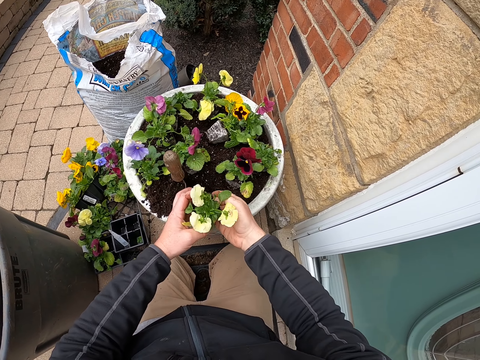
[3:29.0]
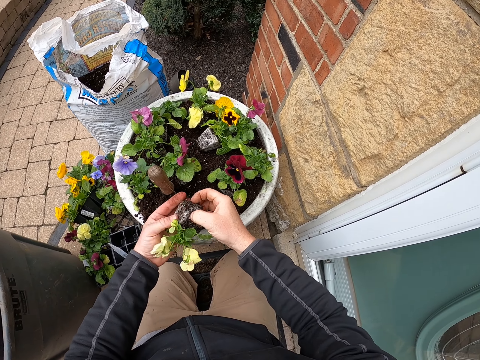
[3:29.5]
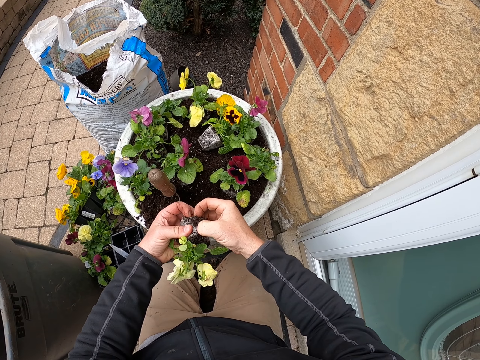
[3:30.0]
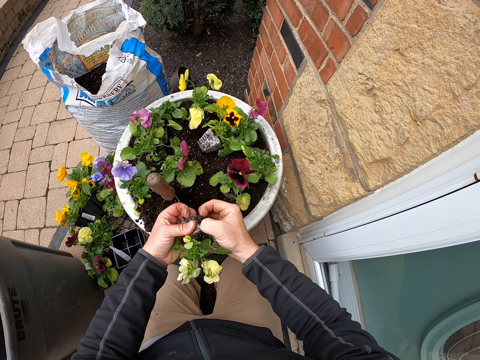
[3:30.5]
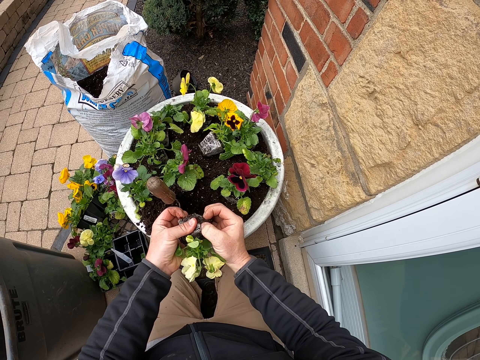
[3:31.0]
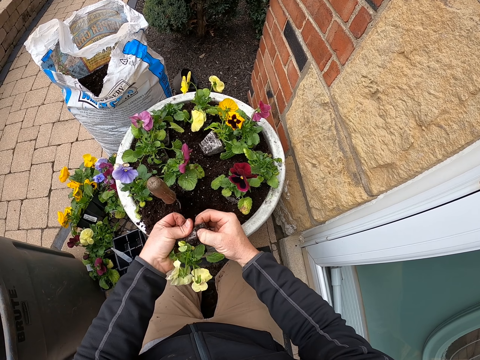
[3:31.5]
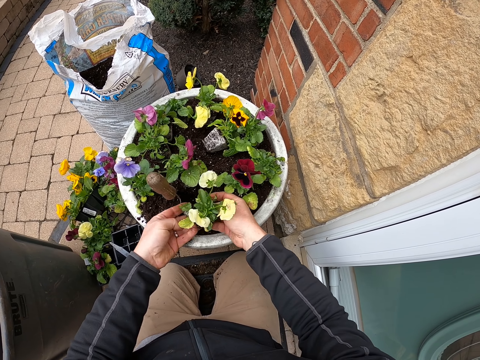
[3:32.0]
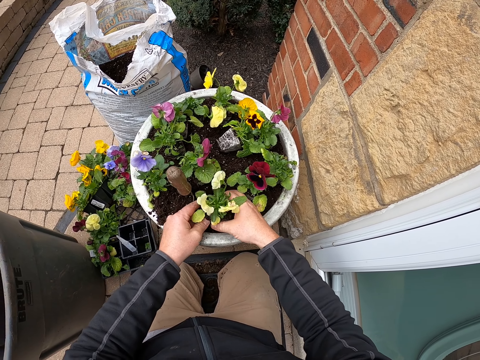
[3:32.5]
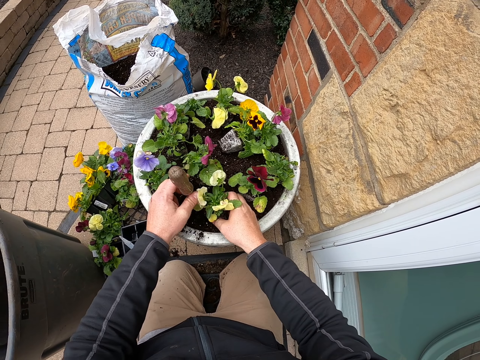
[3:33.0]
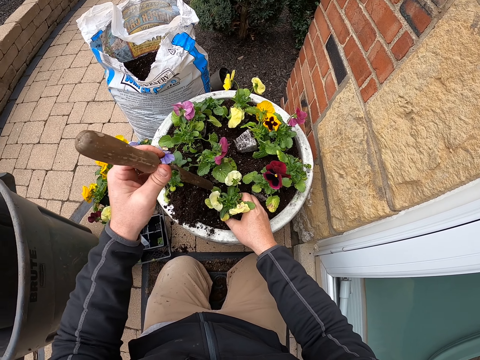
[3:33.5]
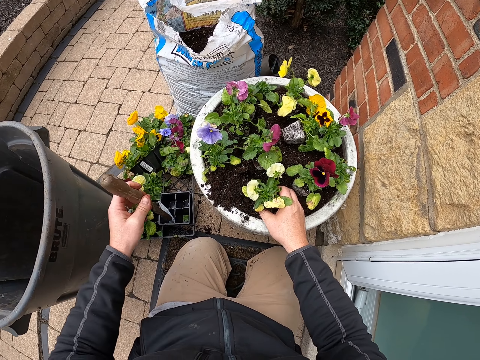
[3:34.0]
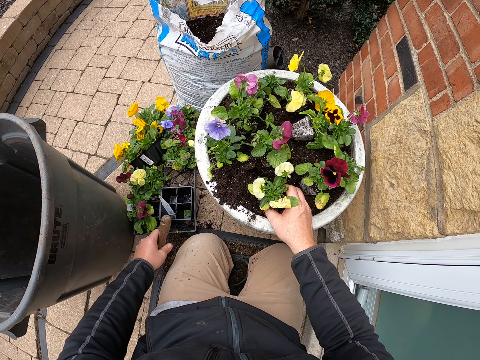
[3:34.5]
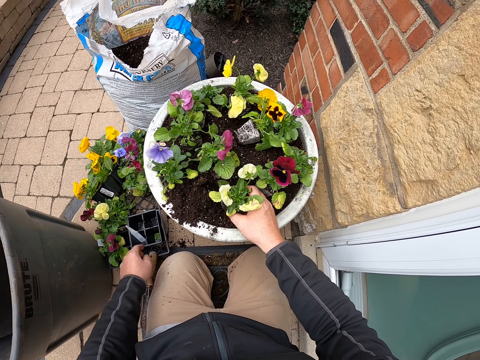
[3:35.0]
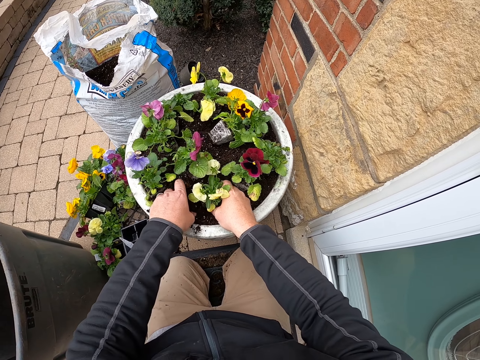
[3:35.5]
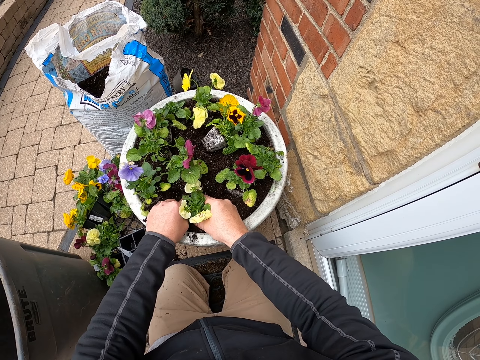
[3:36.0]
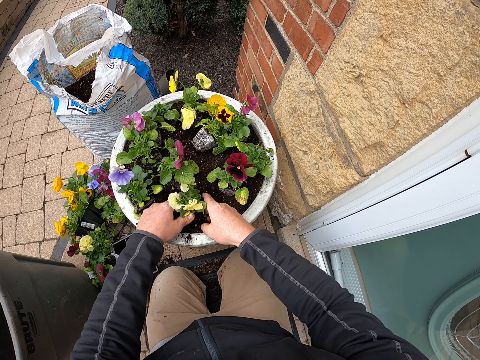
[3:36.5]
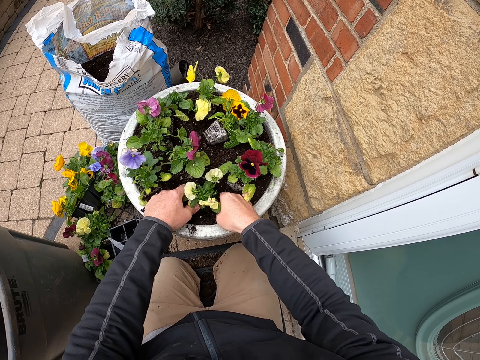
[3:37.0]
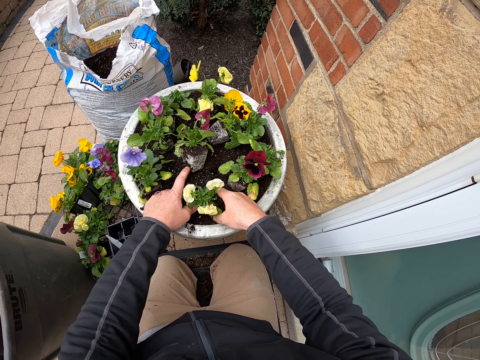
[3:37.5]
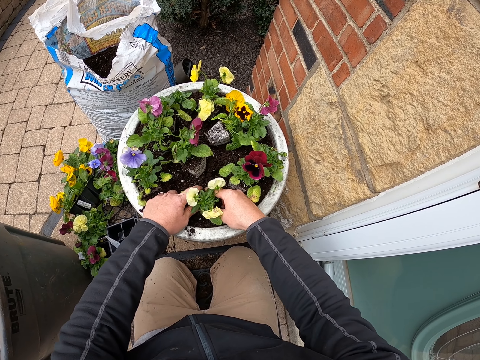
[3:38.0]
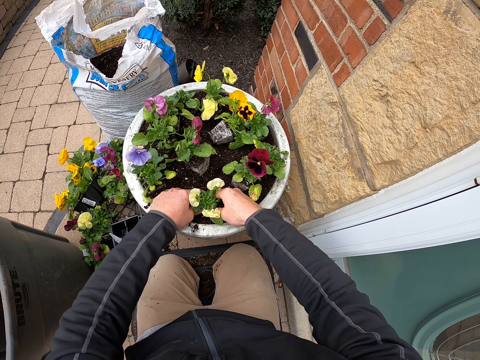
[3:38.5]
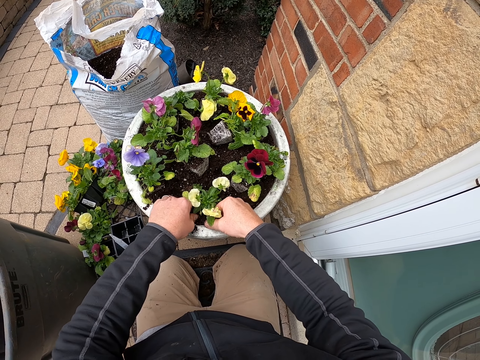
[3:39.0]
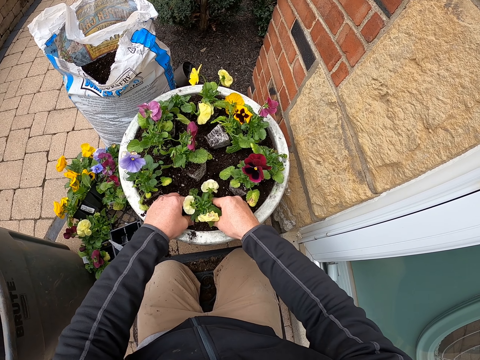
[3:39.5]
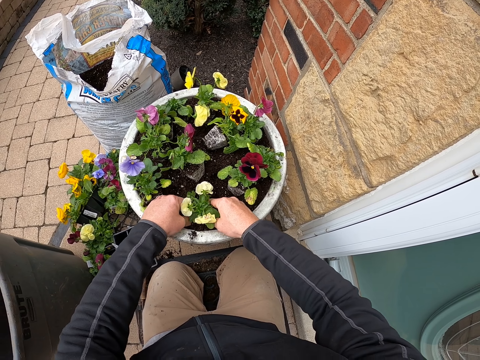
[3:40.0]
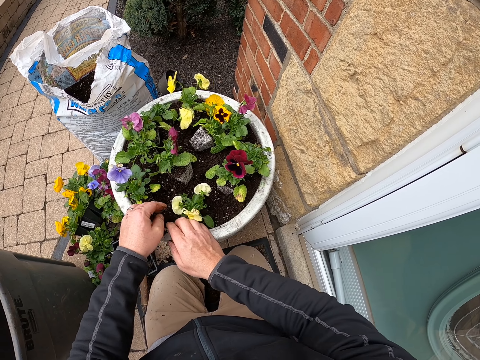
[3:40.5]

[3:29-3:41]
The camera wearer separates the plant. They plant the seedling. They put the trowel down. They plant flowers in the flower pot.

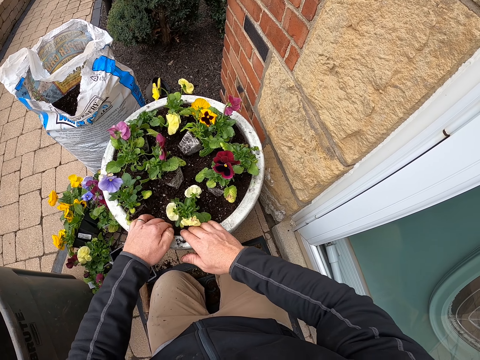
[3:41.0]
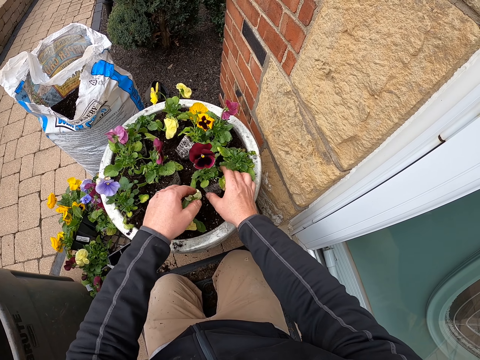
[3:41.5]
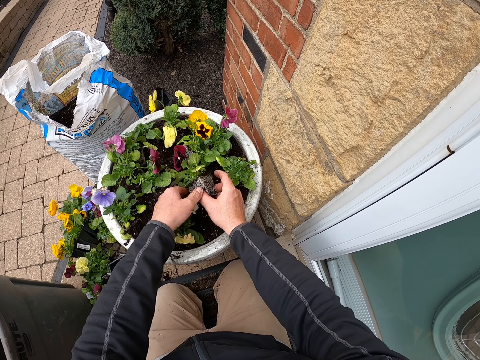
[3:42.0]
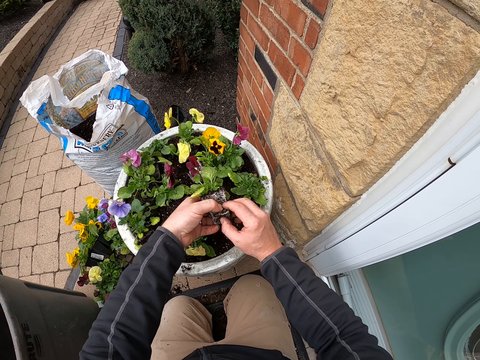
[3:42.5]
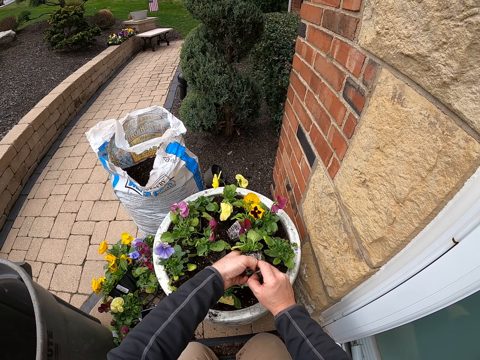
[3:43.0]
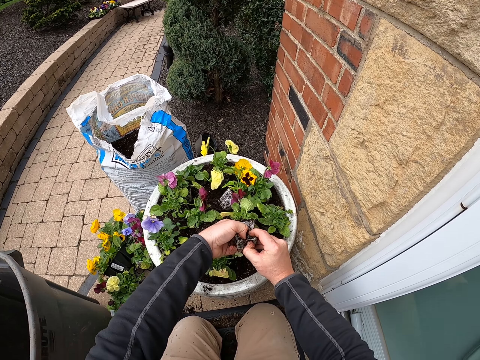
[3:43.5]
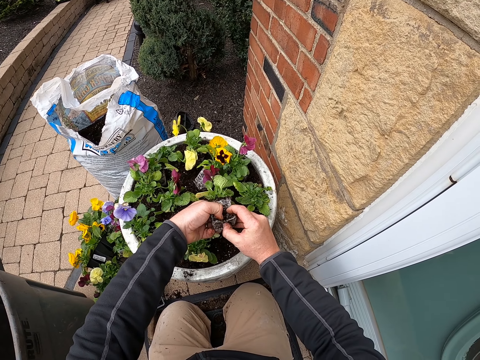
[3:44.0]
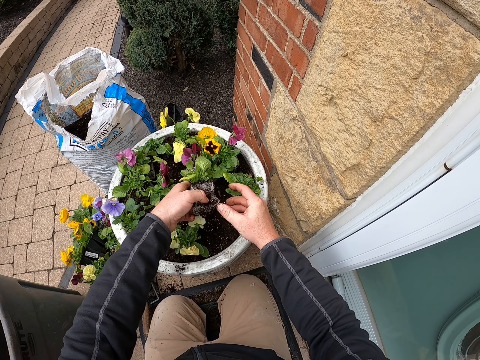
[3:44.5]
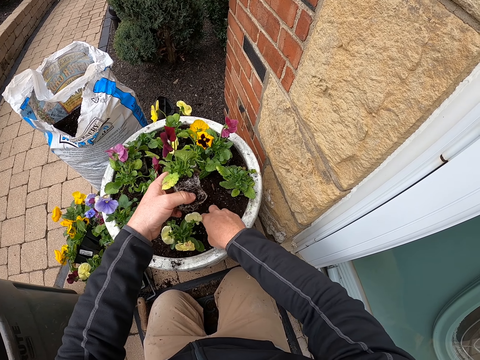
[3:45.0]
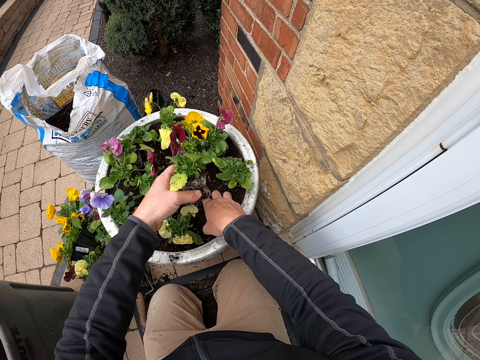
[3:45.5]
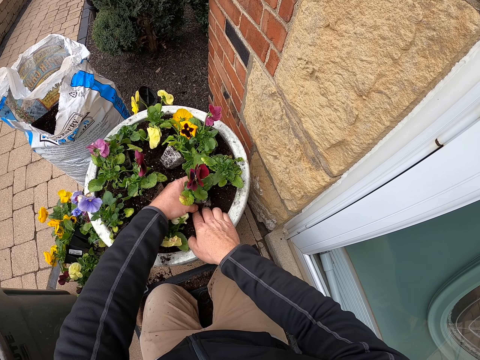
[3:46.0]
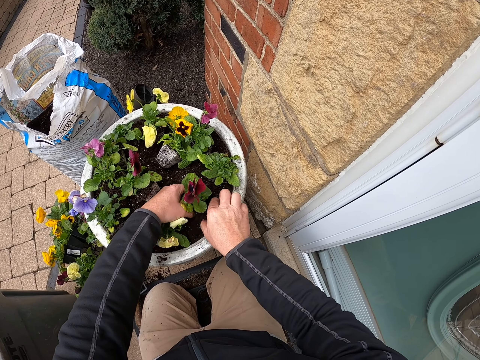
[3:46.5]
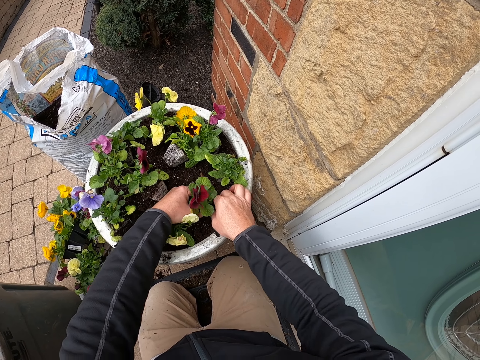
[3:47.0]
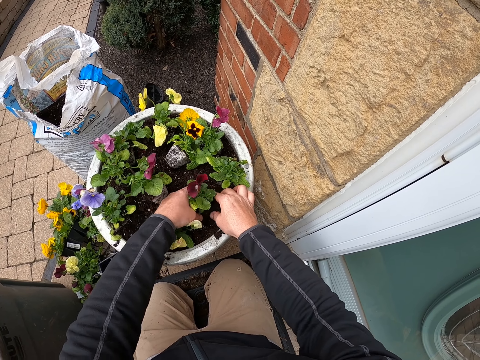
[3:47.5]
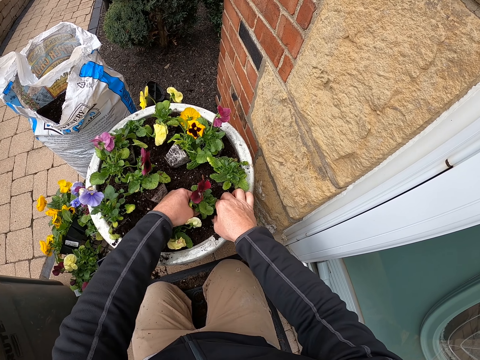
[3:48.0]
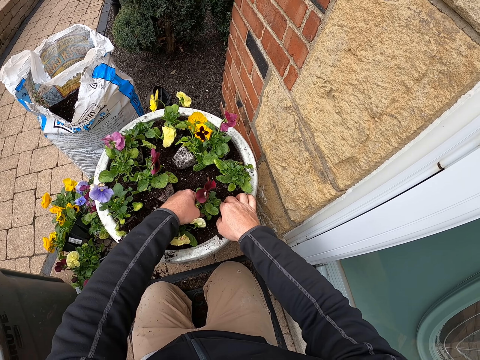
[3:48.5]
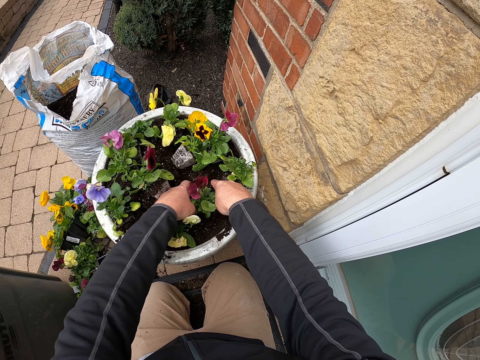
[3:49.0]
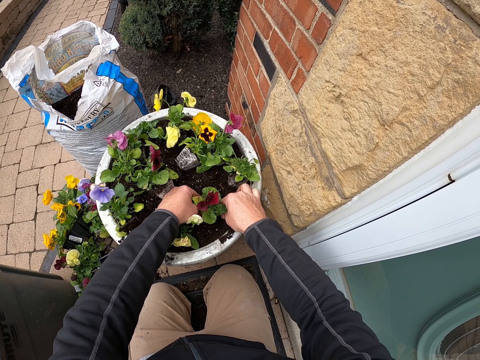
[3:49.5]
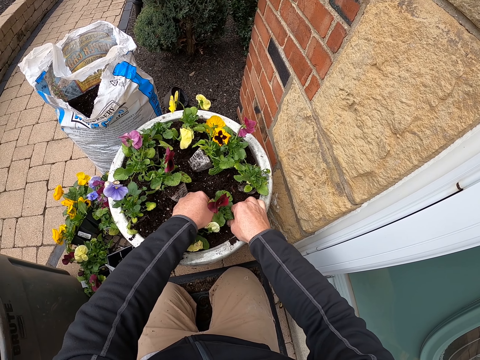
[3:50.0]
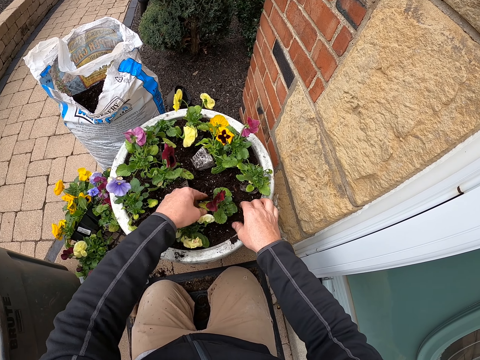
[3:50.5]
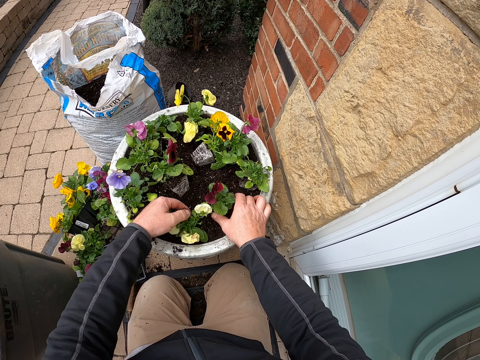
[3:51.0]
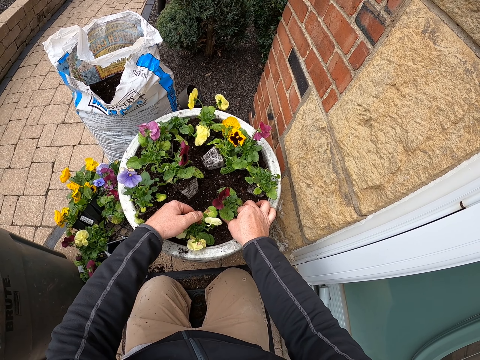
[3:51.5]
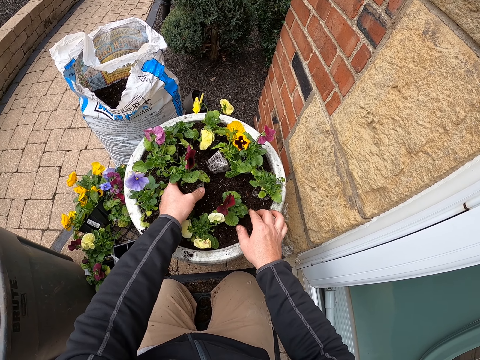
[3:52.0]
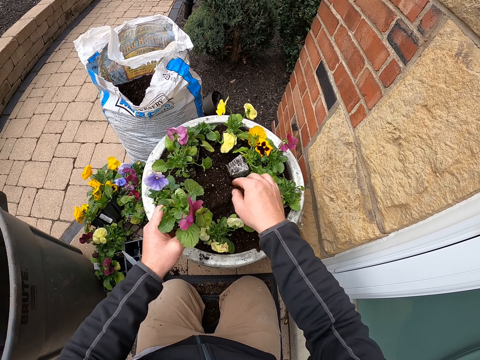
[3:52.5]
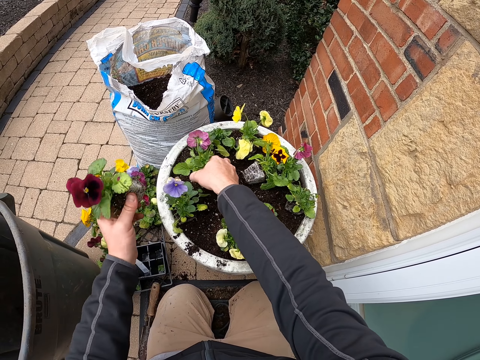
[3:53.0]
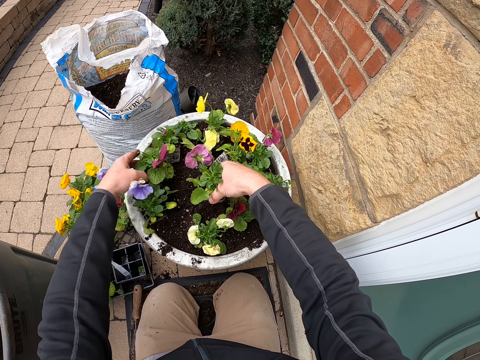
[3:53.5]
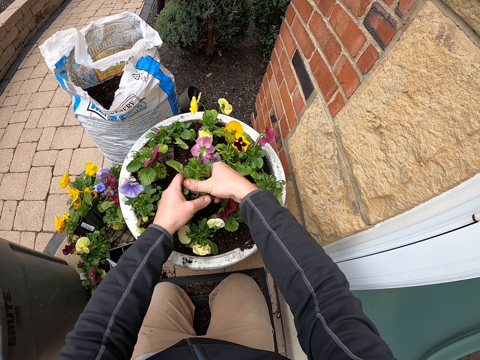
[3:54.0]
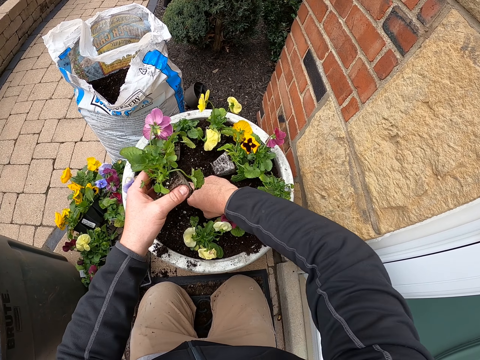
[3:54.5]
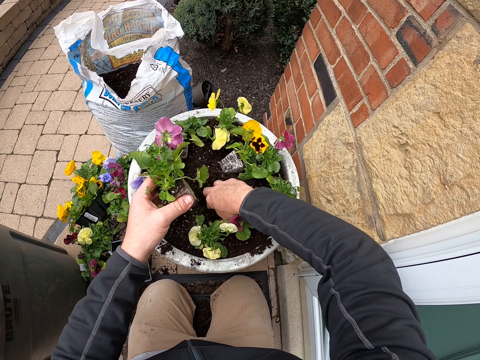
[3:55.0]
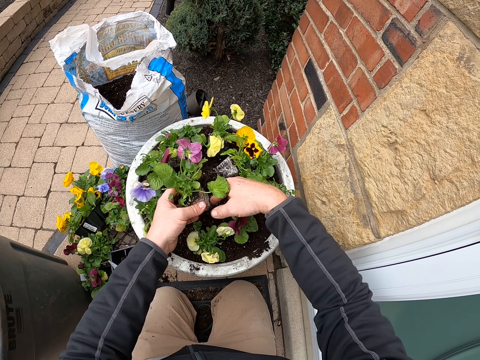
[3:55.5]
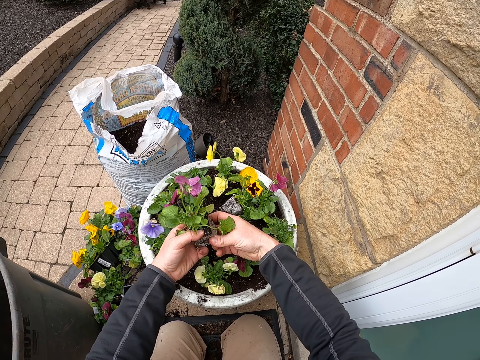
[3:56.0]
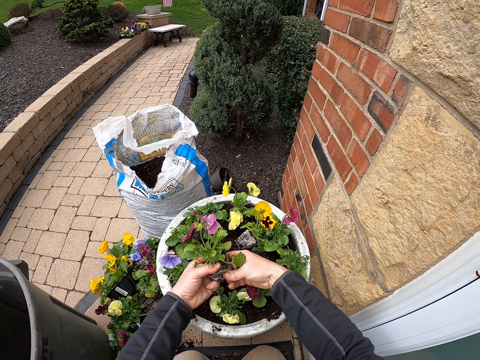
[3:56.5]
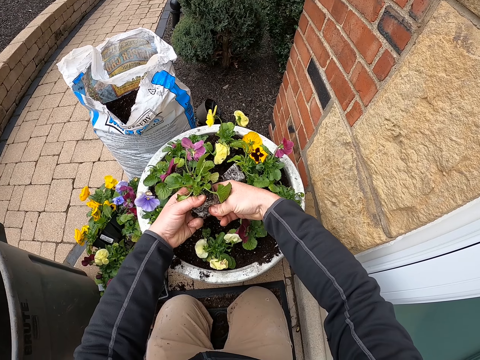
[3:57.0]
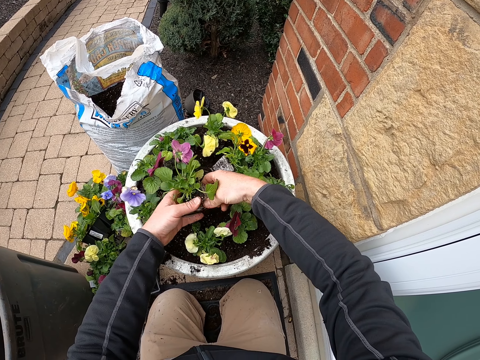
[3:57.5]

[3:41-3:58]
The camera wearer takes the plant. They press the plant. They fix the plant into the soil. They displace plants. They hold the soil. They hold the plant.
